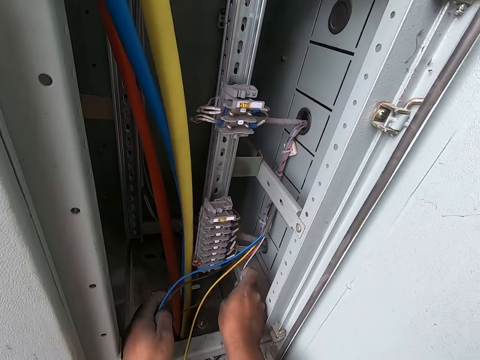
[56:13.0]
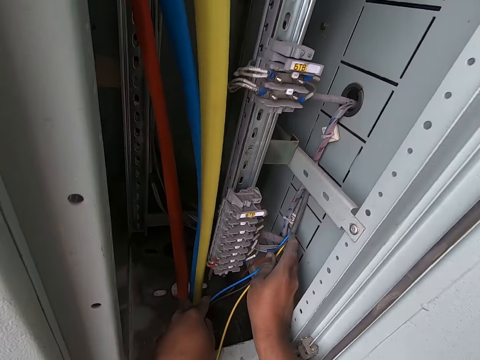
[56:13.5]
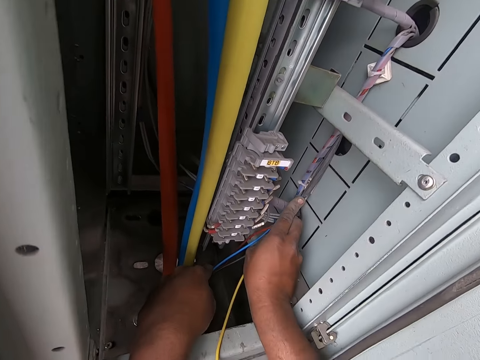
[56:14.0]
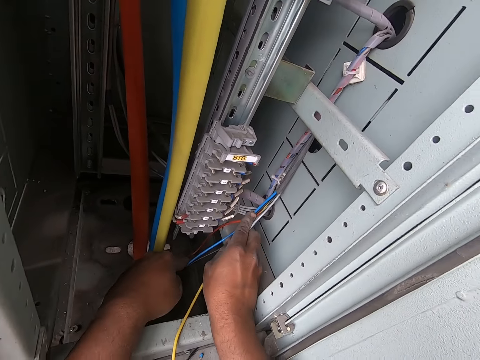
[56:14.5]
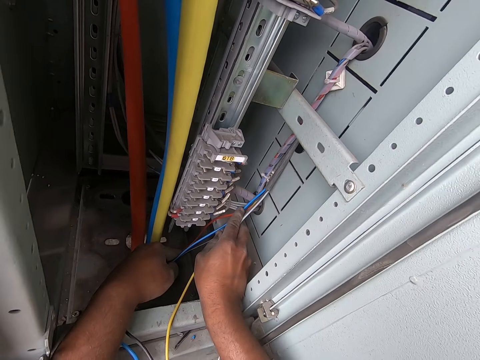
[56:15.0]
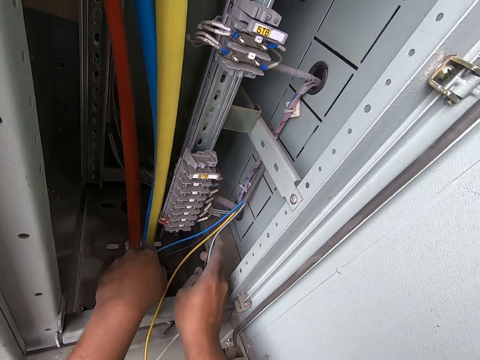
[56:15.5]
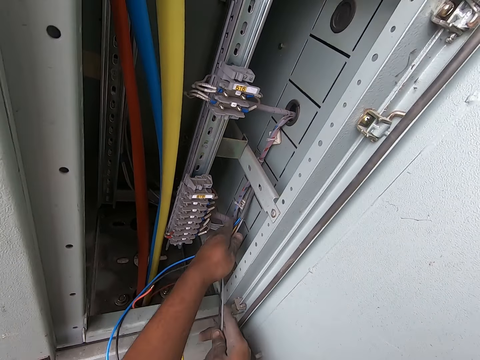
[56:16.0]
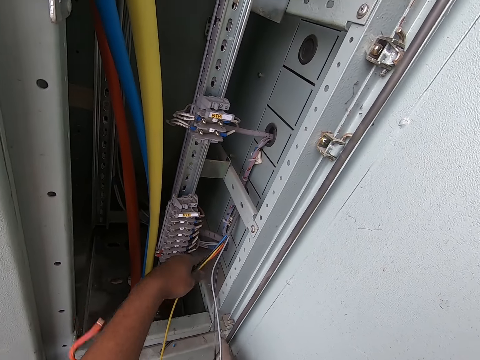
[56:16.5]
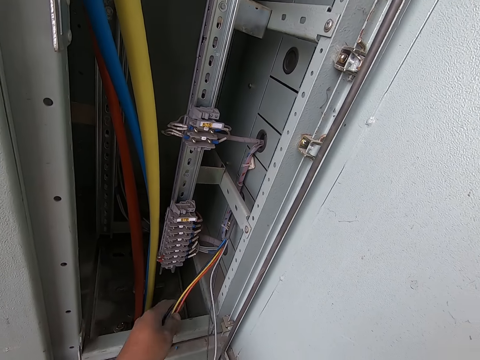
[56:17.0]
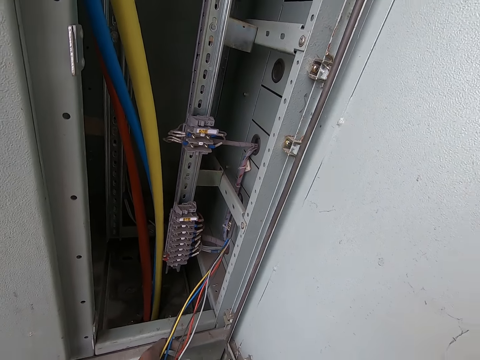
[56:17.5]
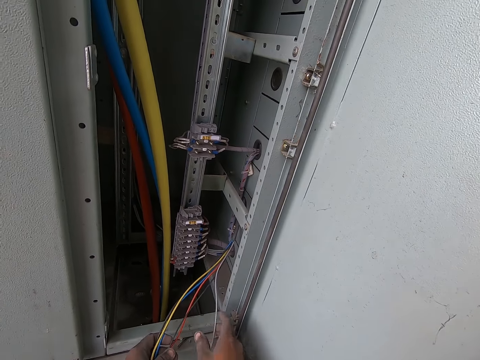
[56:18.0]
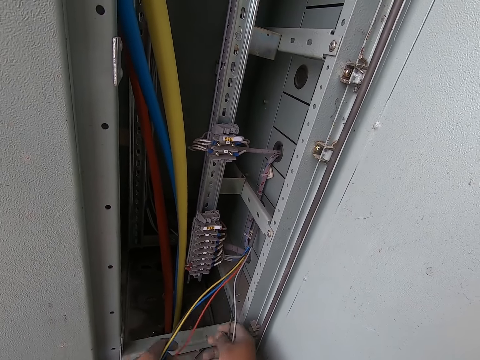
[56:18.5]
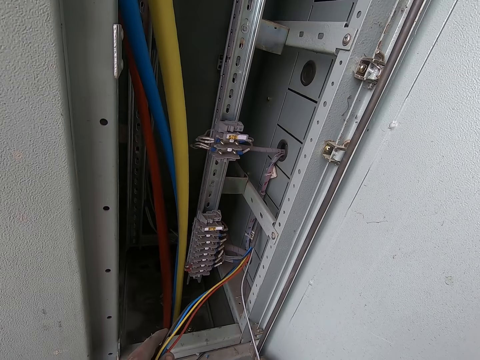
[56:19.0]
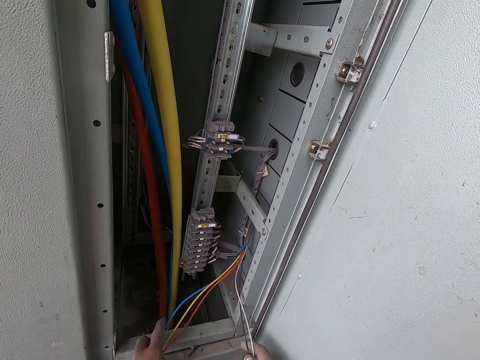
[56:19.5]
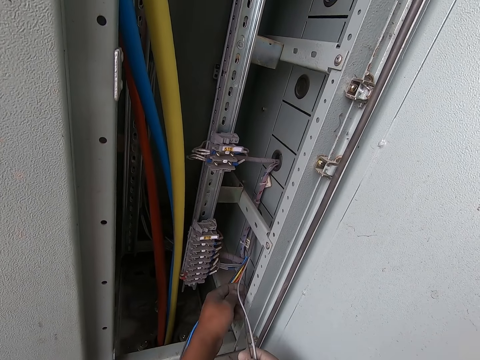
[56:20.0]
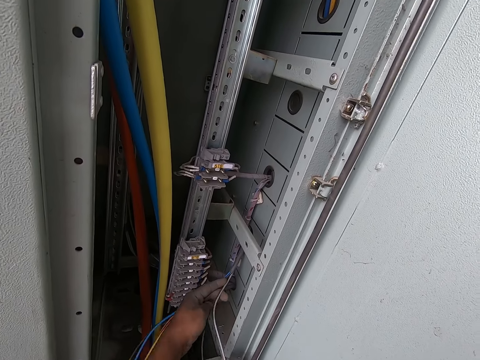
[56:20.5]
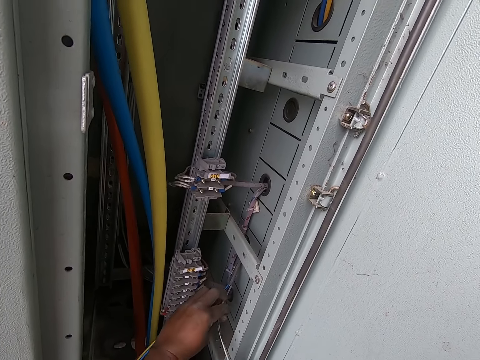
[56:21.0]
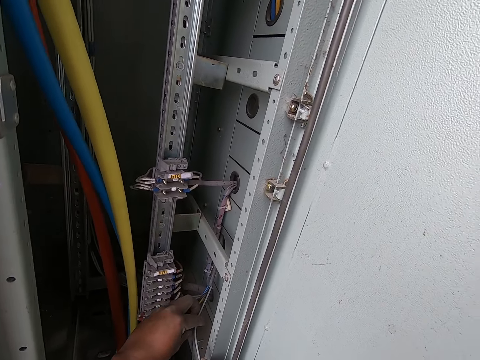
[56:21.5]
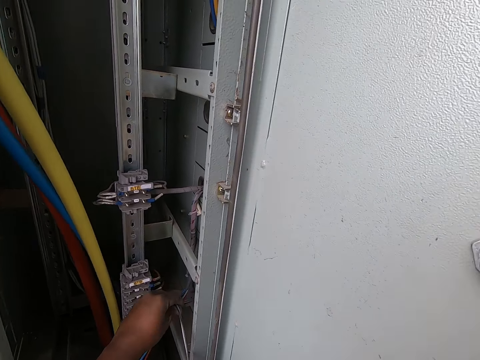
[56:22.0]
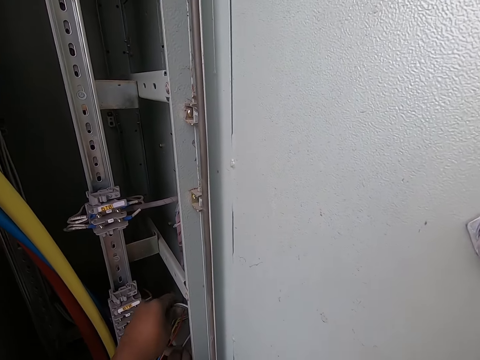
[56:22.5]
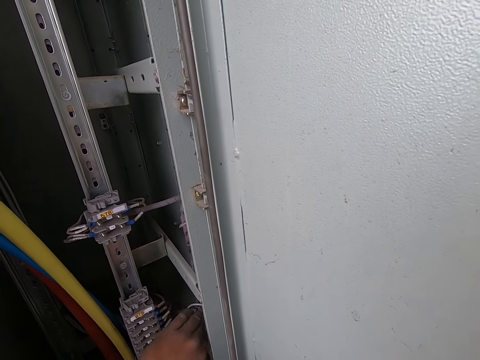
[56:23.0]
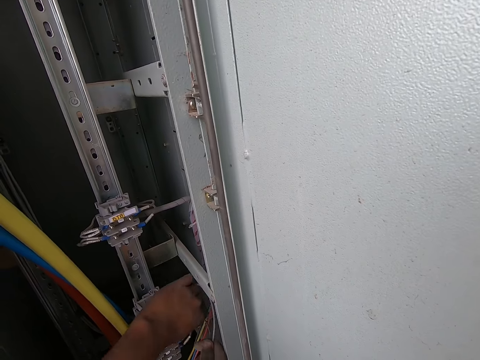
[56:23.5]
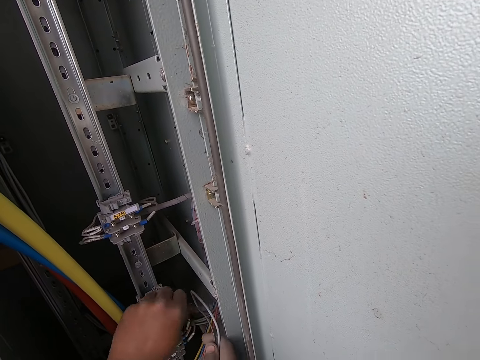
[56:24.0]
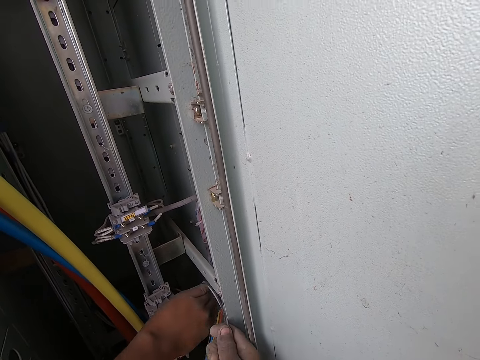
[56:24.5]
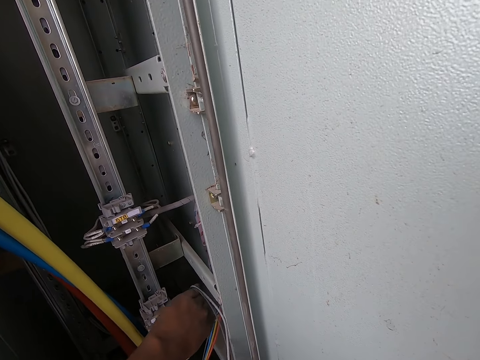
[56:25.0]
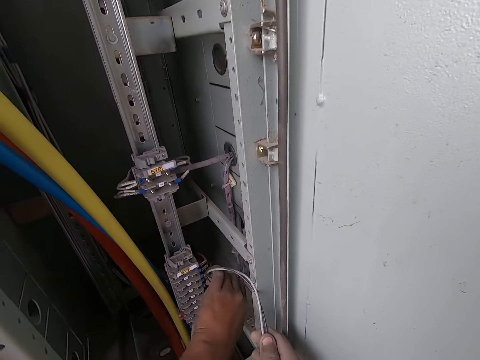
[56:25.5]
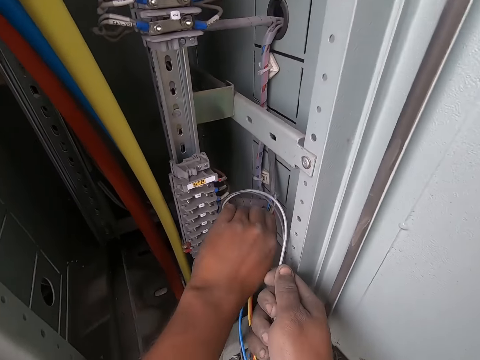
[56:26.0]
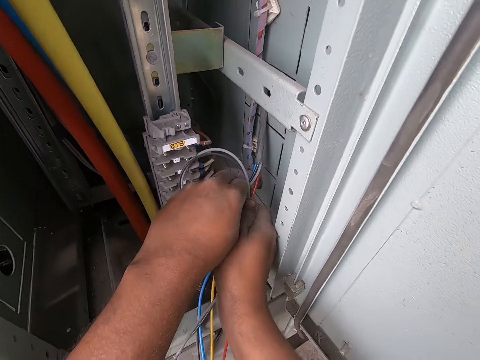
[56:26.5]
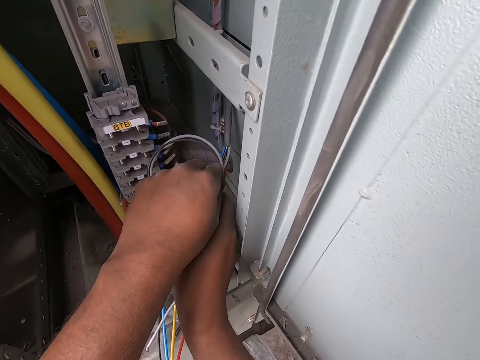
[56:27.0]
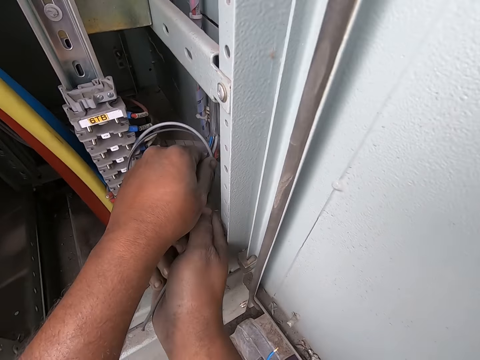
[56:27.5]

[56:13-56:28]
The camera wearer holds the white wire and the black wire with his right hand. He holds the yellow wire, the white wire and the black wire with his right hand. He pulls the blue wire, the yellow wire, the red wire and the black wire with his left hand. He pulls the white wire and the black wire with his right hand. He holds the black wire and the white wire with his right hand. He drops the red wire, the blue wire, the black wire and the yellow wire on the bottom edge of the switchboard with his left hand. He holds the black wire and the white wire with both hands. He knots the black wire and the white wire with both hands.

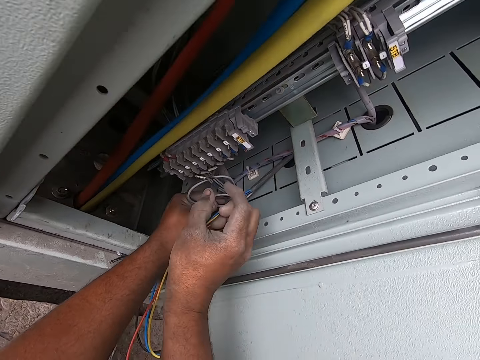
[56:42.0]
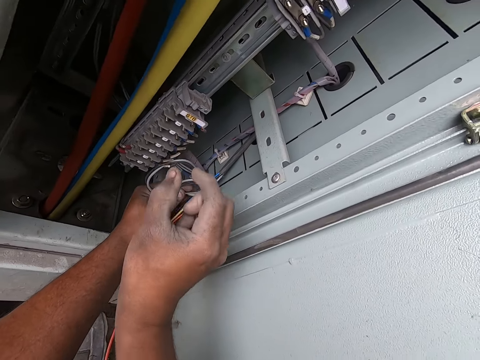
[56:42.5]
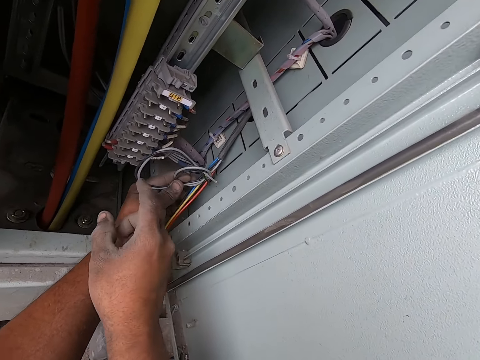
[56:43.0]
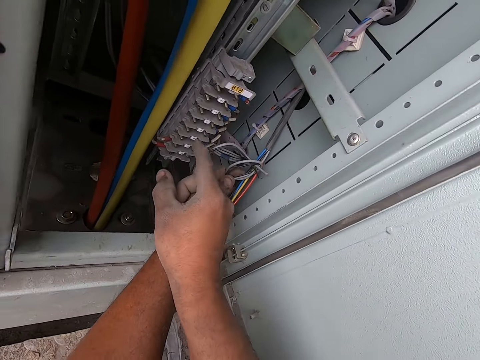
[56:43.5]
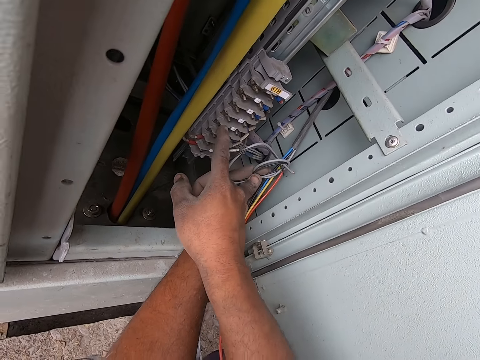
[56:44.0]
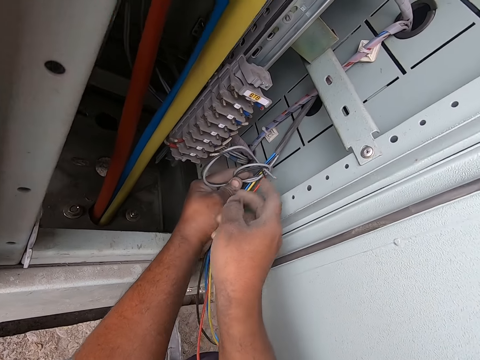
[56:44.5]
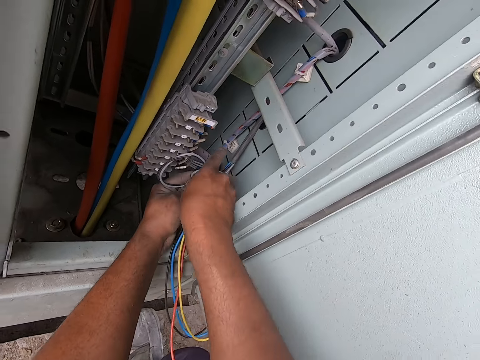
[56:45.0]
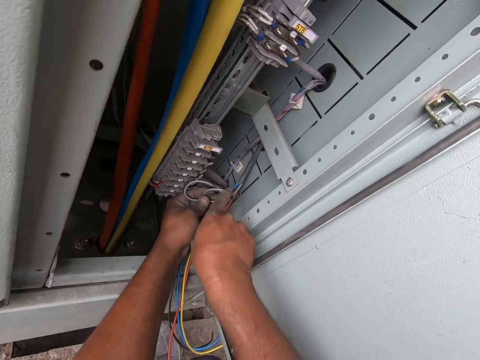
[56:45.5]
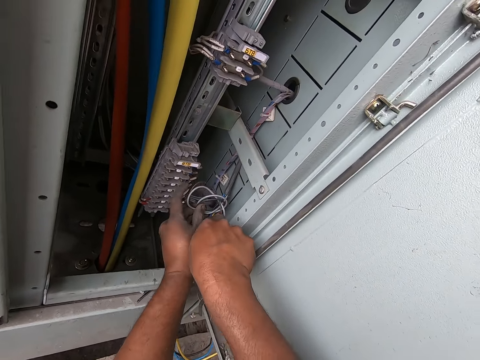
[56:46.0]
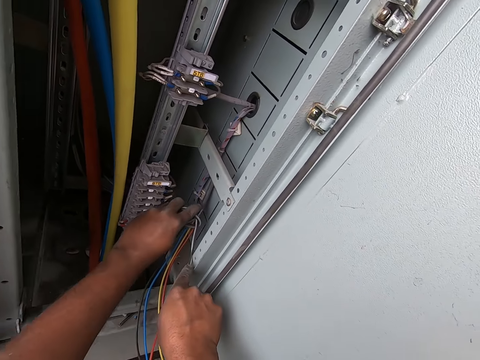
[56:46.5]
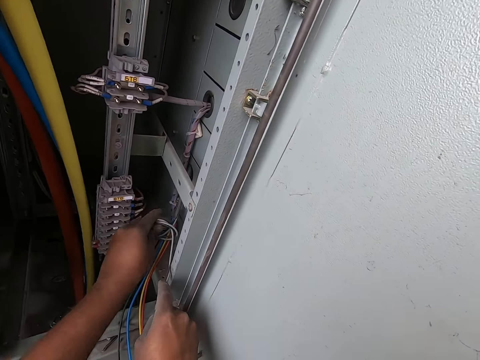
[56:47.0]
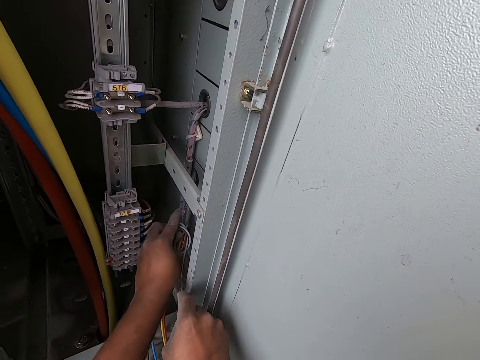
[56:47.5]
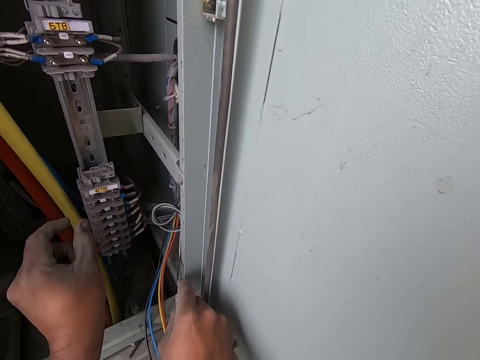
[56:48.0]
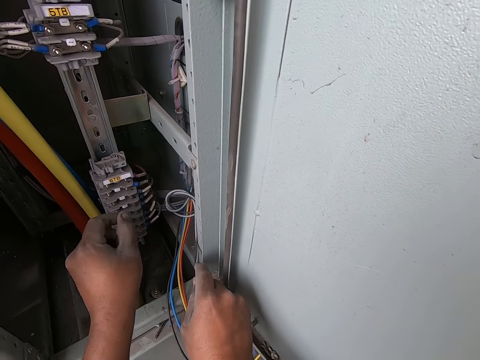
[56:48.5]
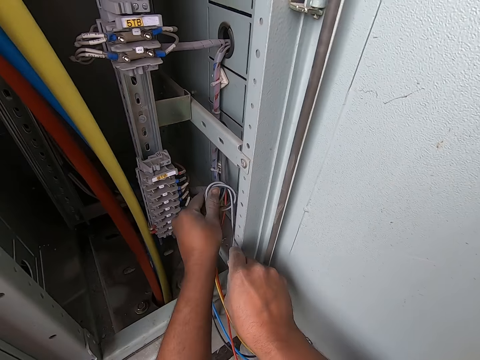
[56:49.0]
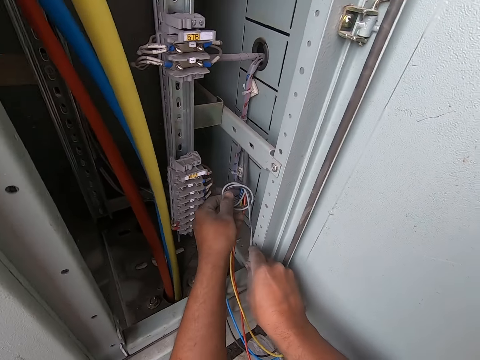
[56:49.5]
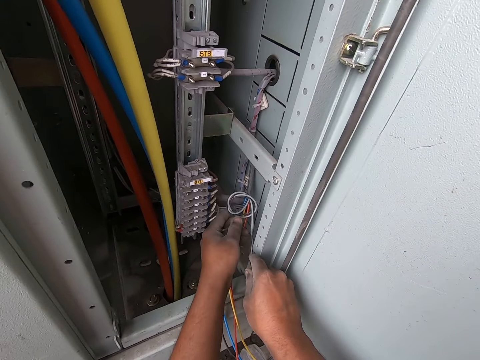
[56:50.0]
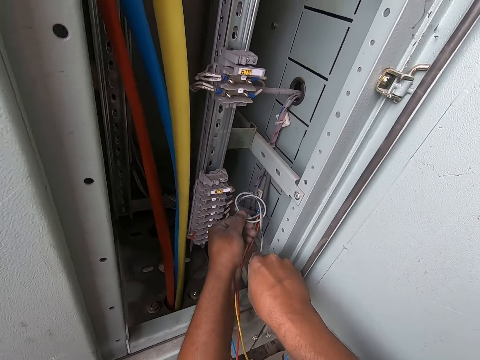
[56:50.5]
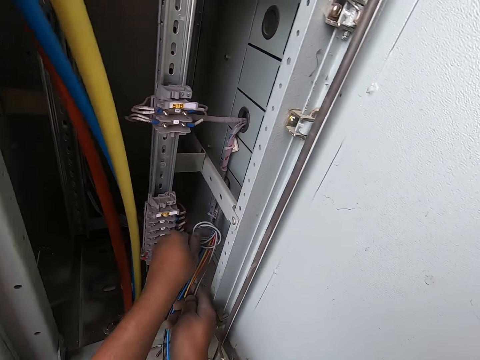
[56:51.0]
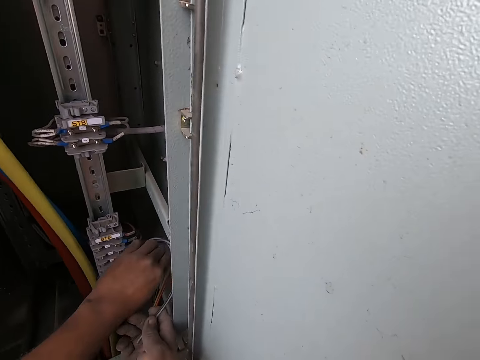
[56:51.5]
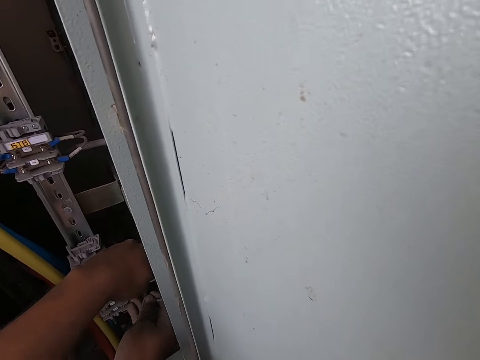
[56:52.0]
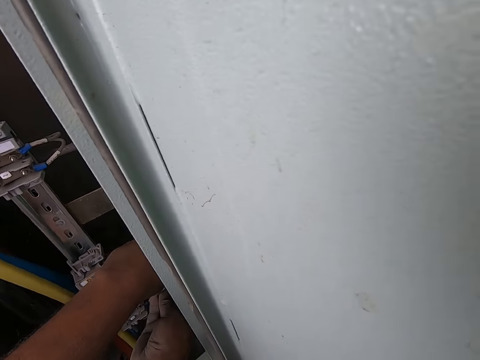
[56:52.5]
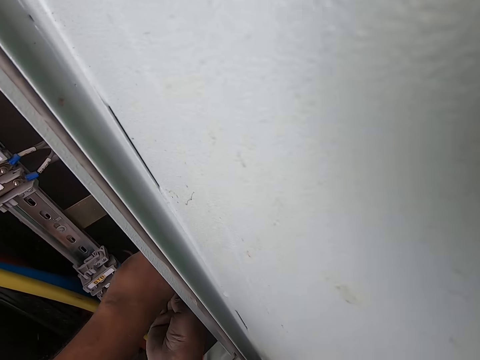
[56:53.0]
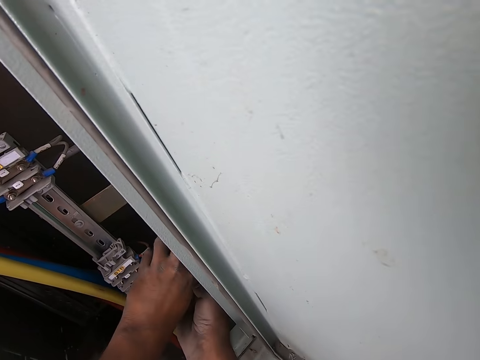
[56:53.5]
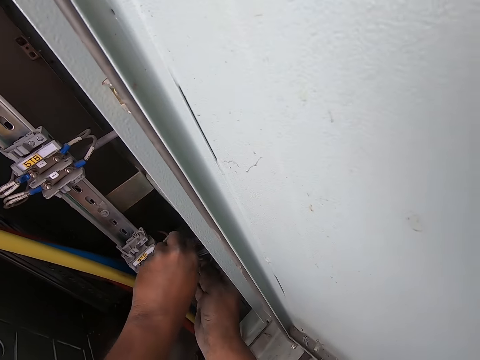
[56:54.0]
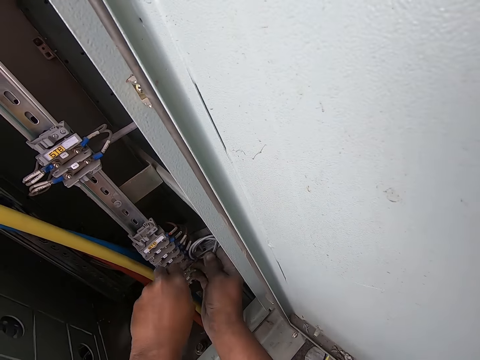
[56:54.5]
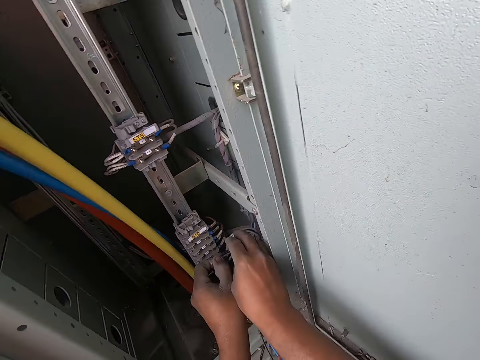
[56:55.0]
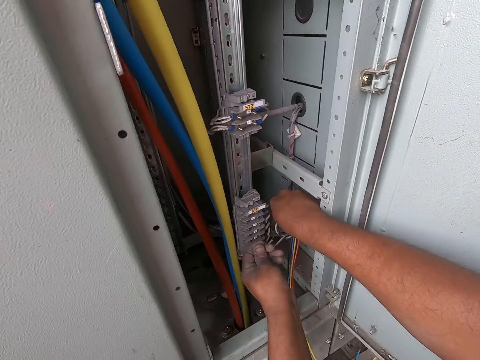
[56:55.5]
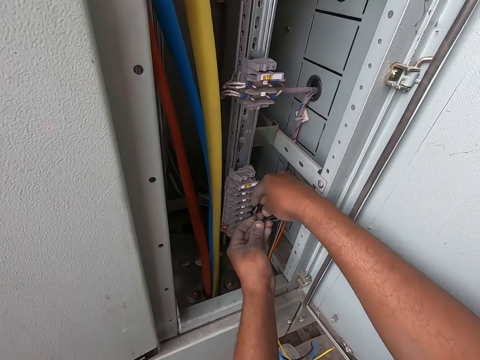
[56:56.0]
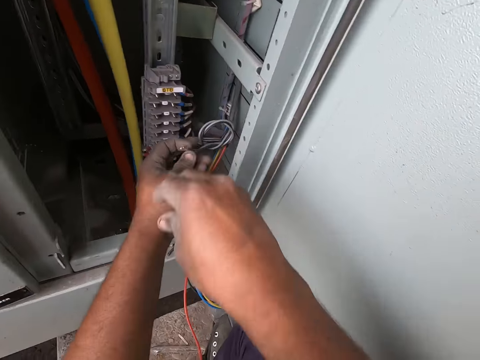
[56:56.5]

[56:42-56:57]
The camera wearer gestures towards the transformer with his right hand. He knots the black wire and the white wire with both hands.
